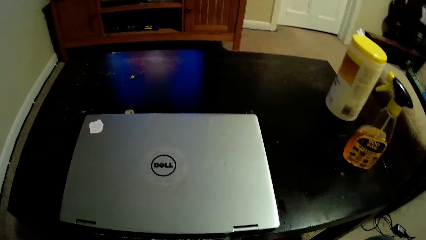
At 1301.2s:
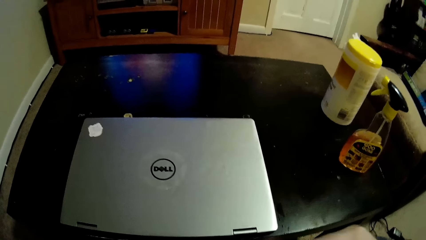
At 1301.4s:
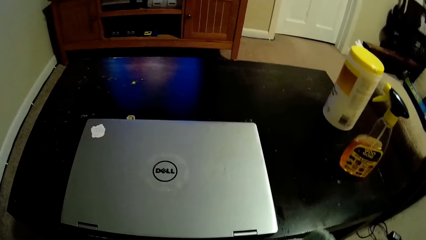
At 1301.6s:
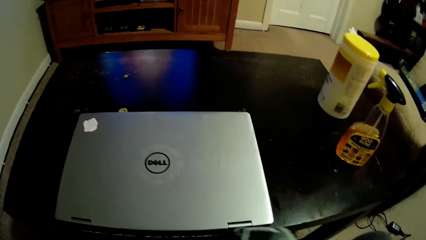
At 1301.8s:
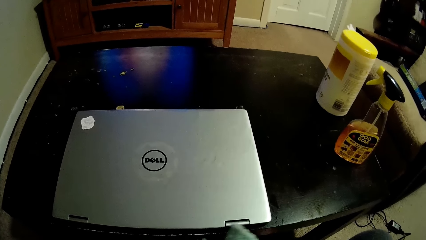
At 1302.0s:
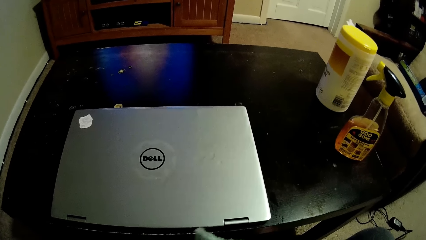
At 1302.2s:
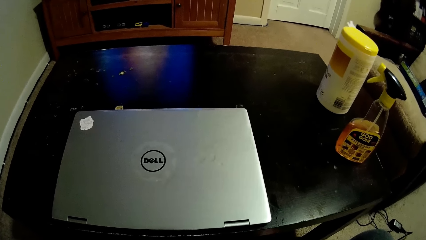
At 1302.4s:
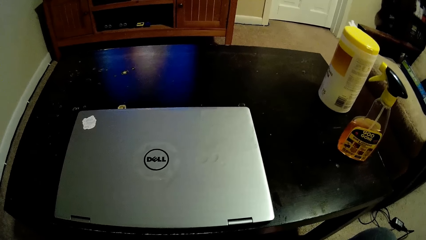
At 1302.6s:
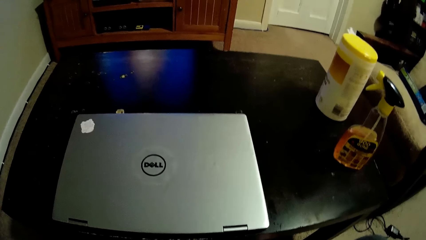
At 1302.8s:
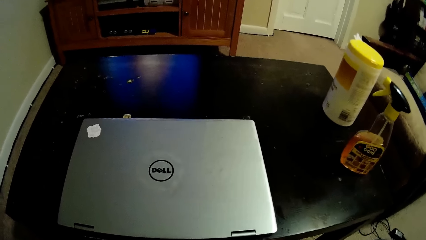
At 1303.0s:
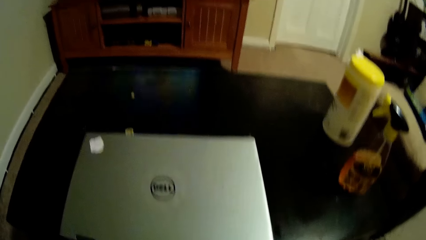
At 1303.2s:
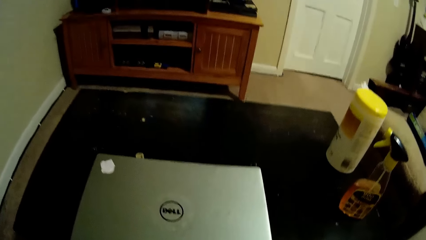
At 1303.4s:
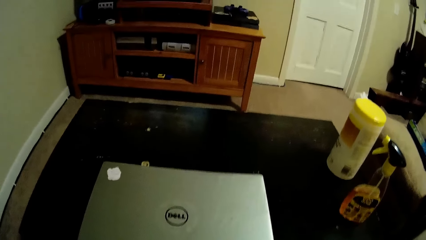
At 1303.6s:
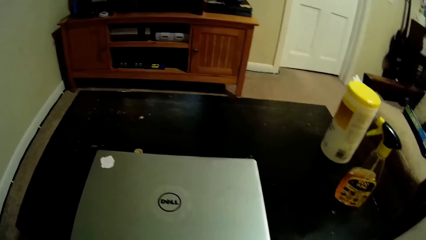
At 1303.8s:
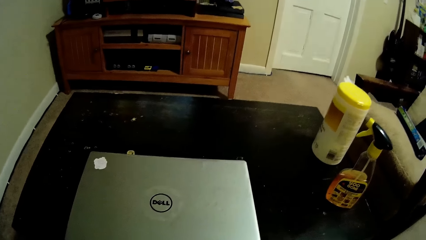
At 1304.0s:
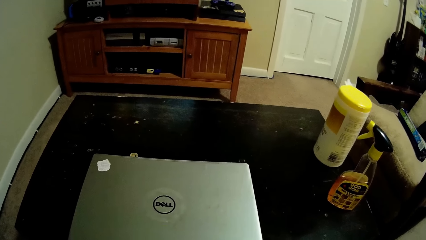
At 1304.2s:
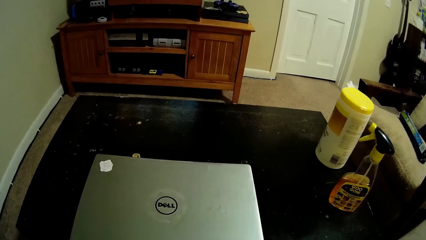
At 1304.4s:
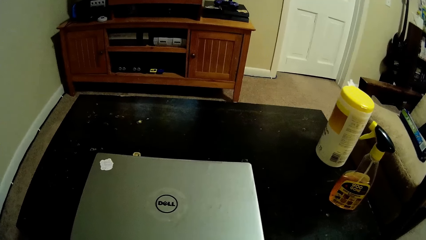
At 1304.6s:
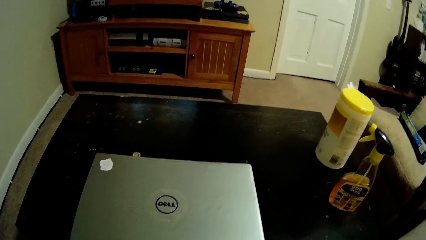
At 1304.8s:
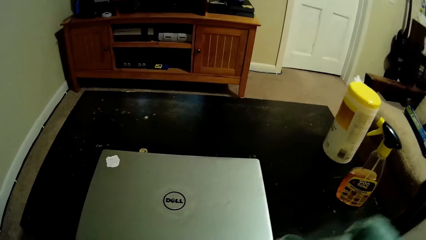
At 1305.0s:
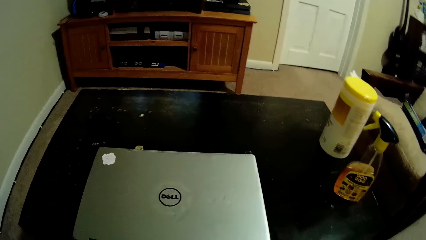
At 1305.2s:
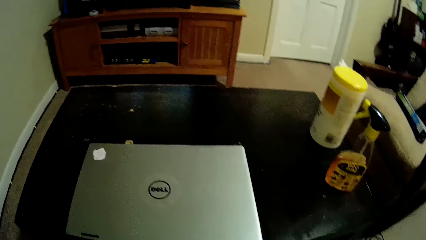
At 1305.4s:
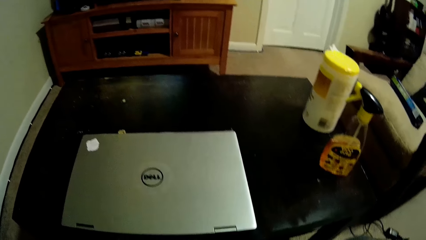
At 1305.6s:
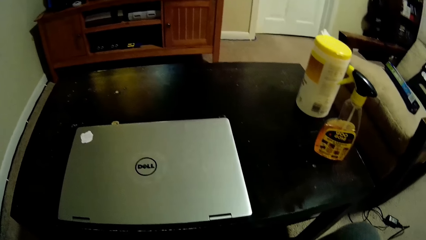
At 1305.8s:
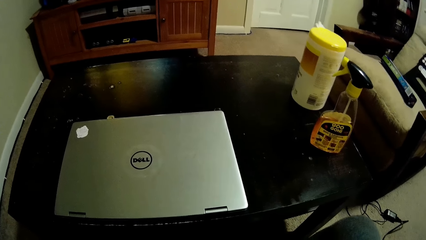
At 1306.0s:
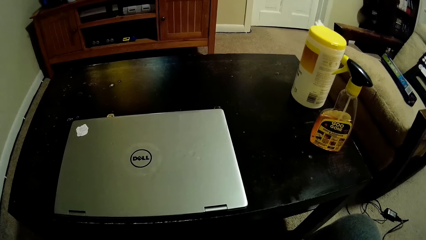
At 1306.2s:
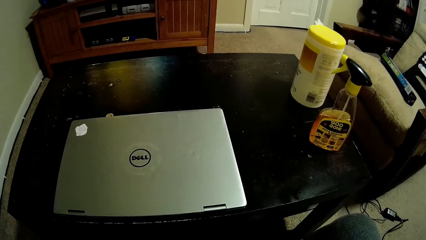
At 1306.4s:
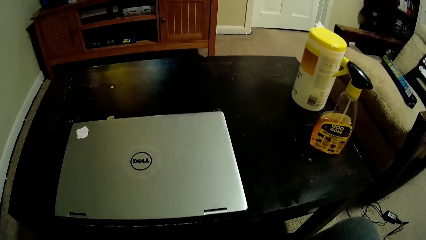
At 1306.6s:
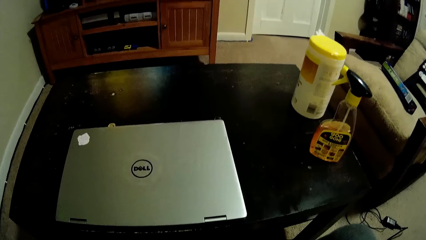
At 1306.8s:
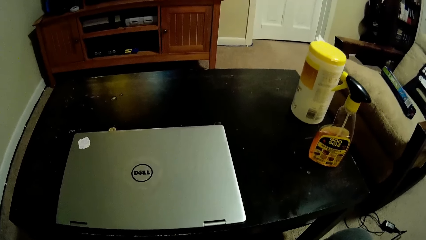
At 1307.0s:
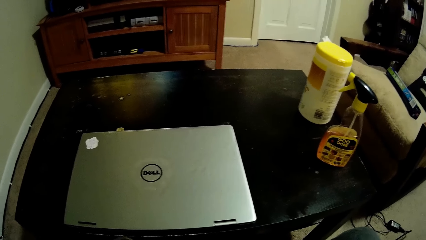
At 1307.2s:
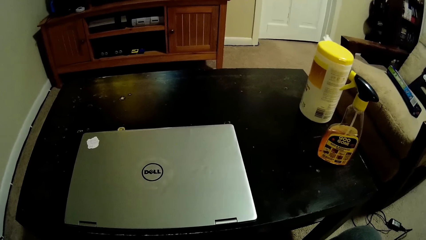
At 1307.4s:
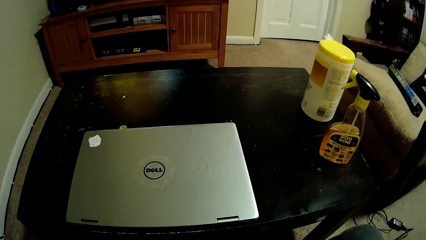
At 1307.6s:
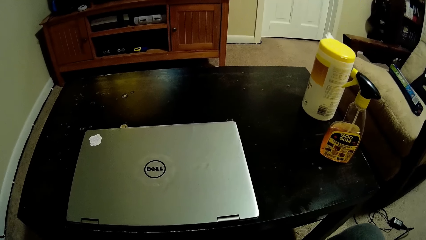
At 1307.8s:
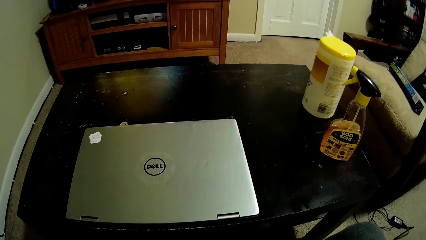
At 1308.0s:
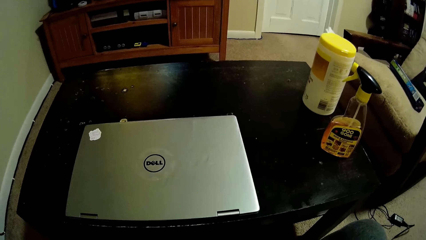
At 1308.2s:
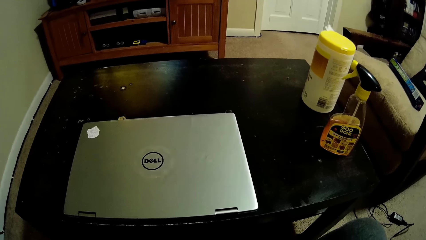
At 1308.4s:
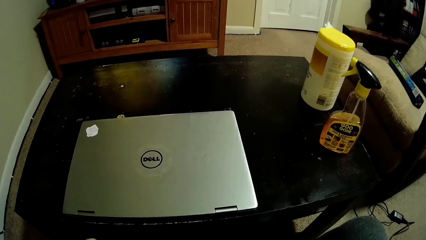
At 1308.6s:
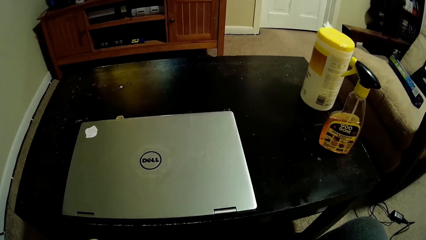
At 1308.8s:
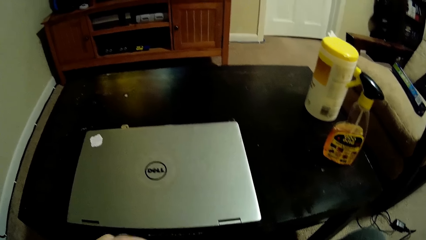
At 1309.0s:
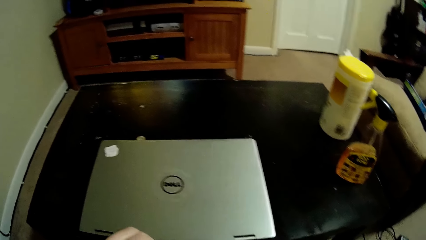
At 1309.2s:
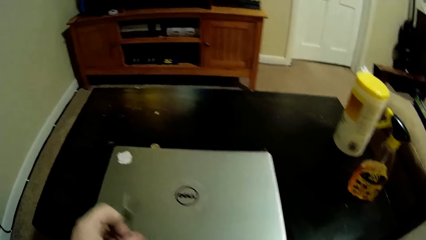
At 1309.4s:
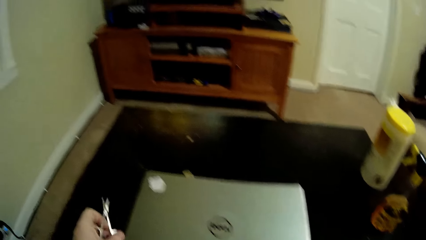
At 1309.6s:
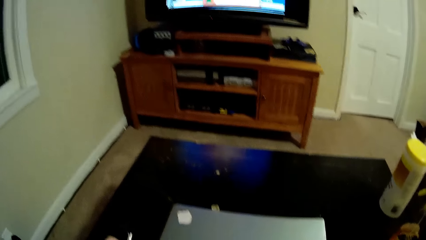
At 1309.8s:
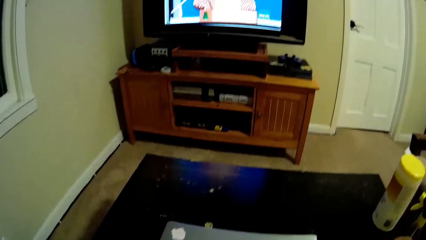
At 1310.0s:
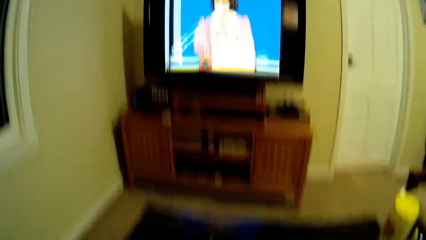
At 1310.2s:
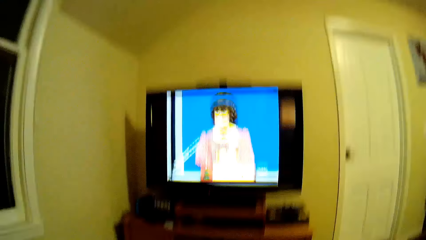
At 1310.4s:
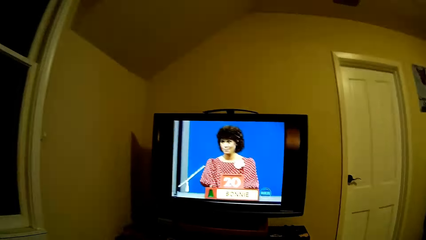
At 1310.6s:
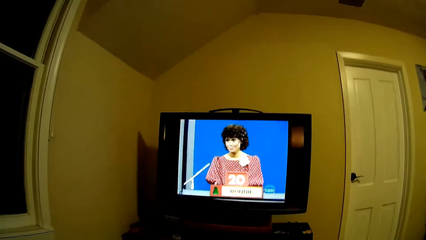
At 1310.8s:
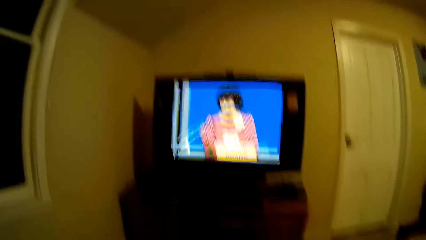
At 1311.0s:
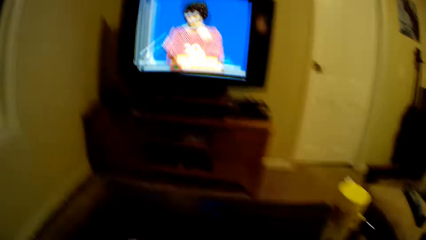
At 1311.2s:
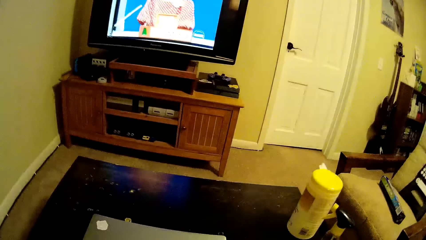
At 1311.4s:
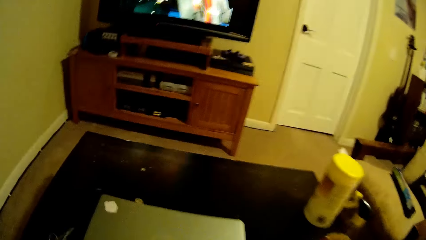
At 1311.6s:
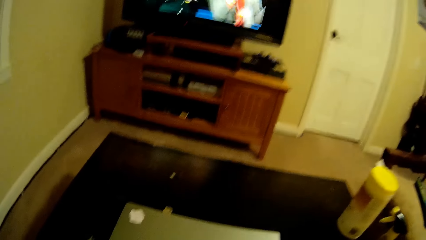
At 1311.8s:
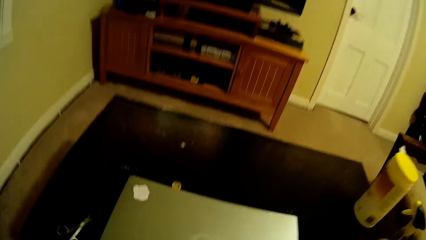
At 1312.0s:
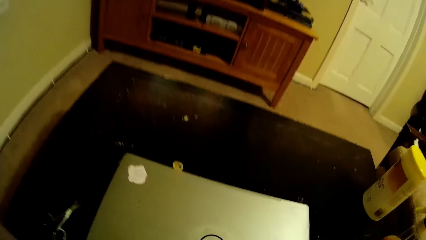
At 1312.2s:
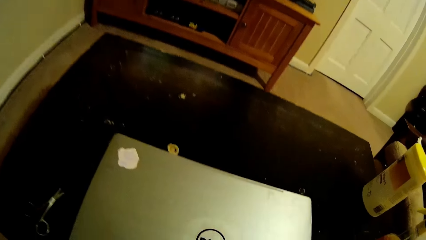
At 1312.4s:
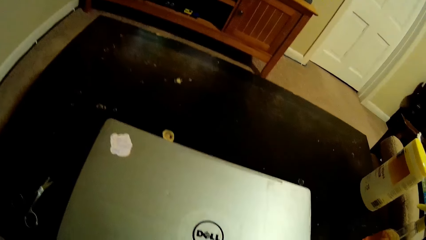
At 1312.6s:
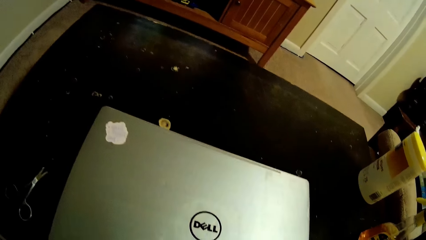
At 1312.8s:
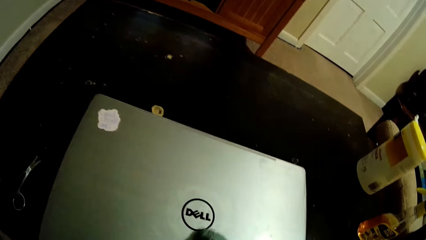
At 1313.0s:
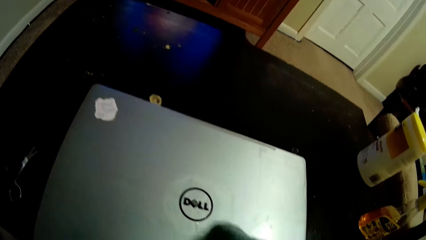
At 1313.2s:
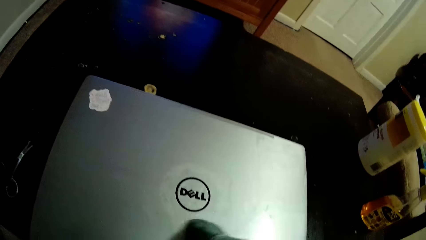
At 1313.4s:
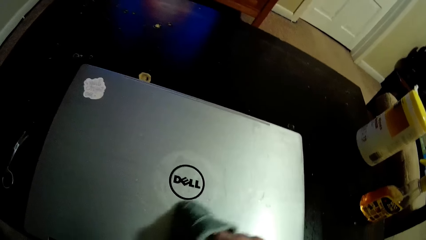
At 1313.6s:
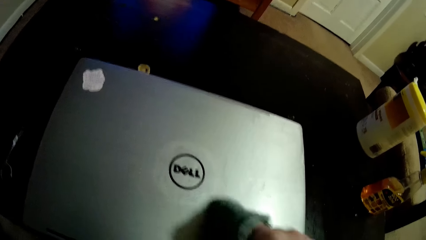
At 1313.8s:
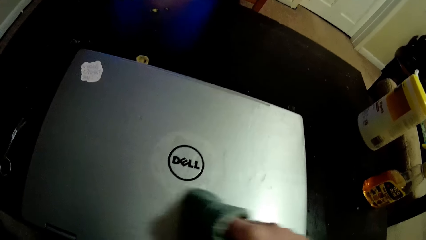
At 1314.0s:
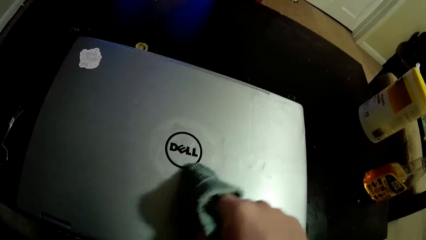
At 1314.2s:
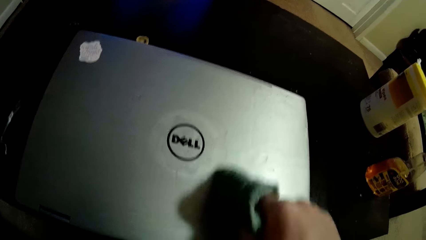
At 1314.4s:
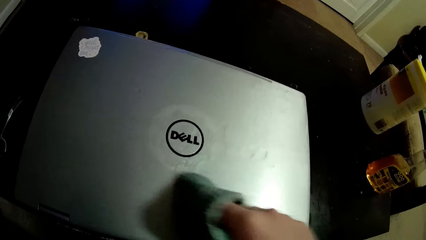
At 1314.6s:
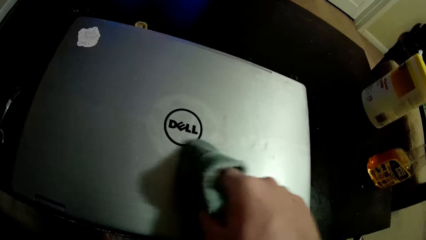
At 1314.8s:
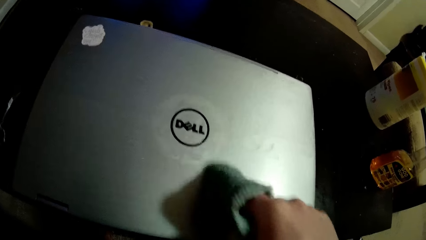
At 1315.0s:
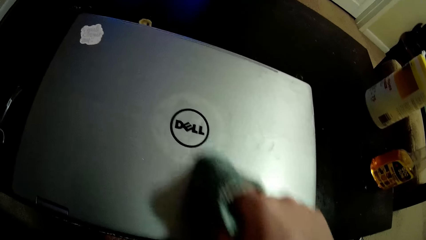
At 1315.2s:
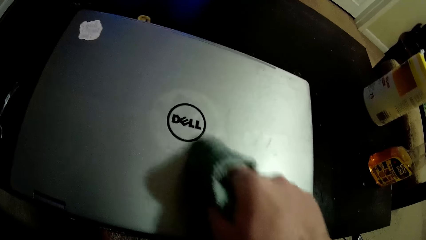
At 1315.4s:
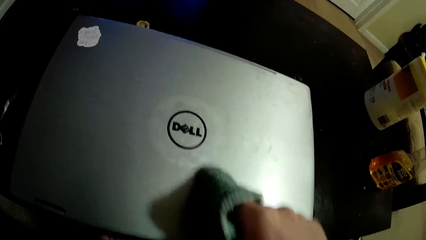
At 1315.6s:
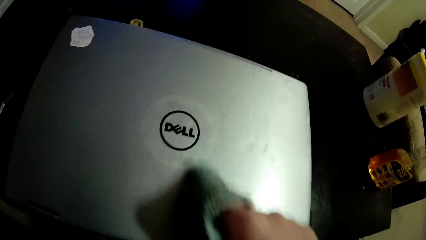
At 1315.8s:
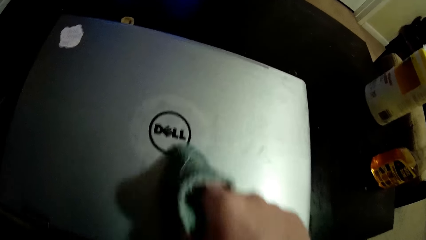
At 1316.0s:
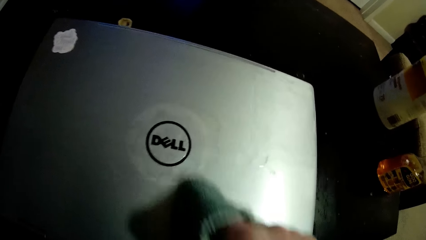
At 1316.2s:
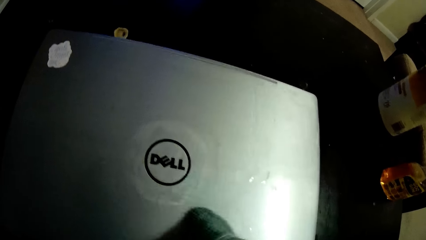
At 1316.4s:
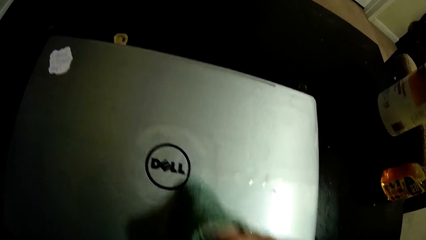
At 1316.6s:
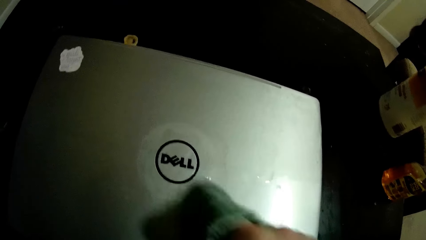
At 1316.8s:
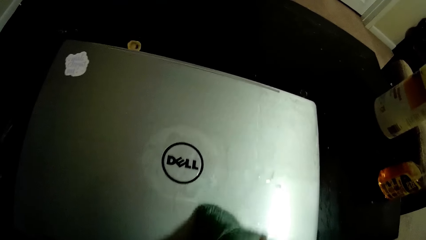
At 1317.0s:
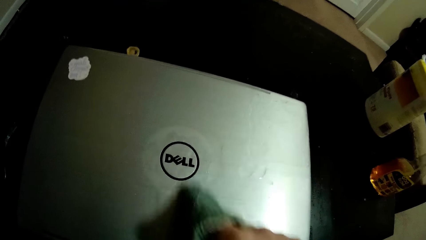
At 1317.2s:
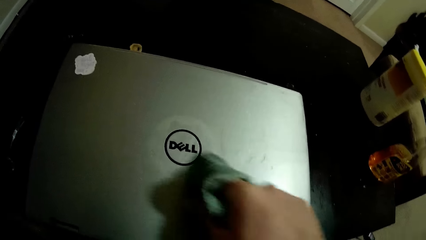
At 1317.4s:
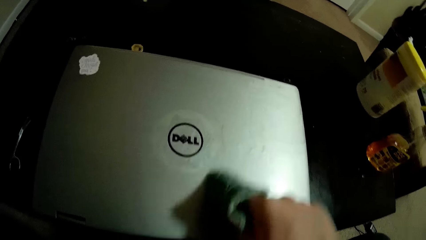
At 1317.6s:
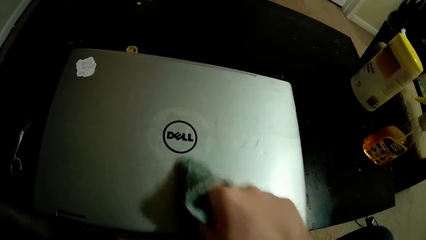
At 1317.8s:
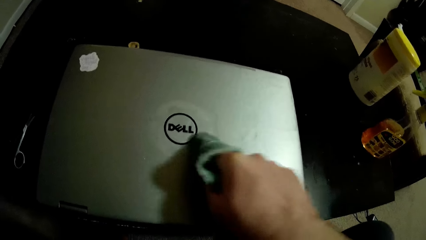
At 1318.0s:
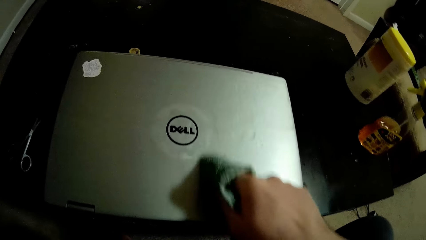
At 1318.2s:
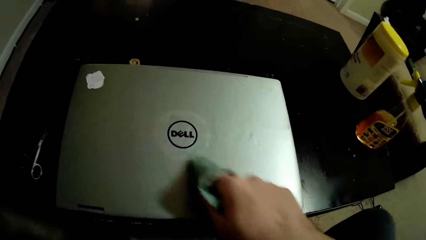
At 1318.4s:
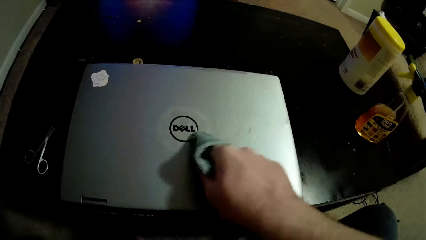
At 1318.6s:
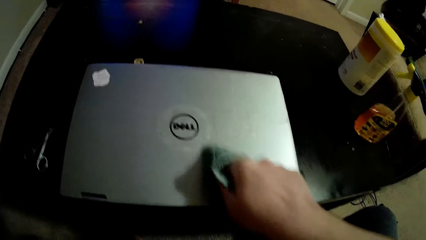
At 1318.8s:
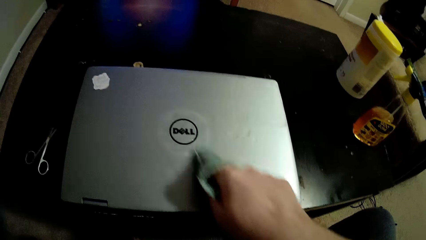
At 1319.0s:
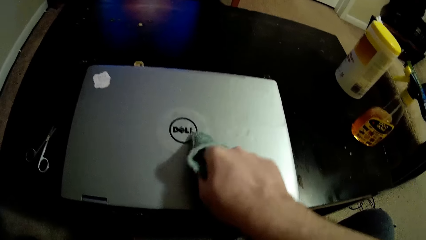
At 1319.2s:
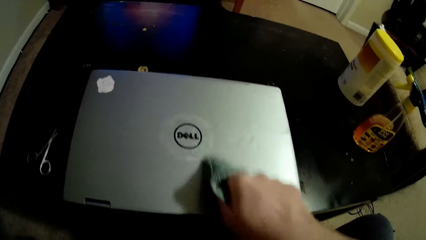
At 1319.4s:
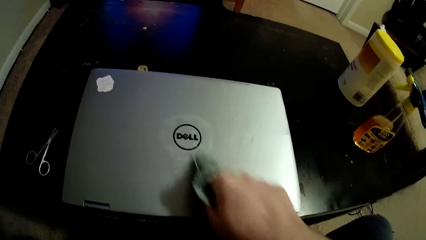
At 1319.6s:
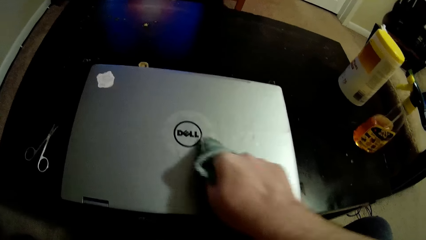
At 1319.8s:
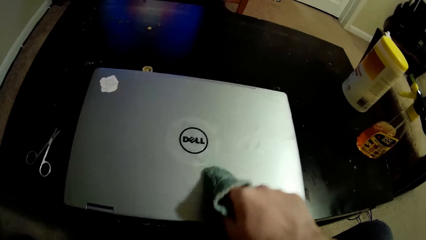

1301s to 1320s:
The camera wearer puts the scissors on top of the table. They watch television. They wipe the laptop with a towel.
